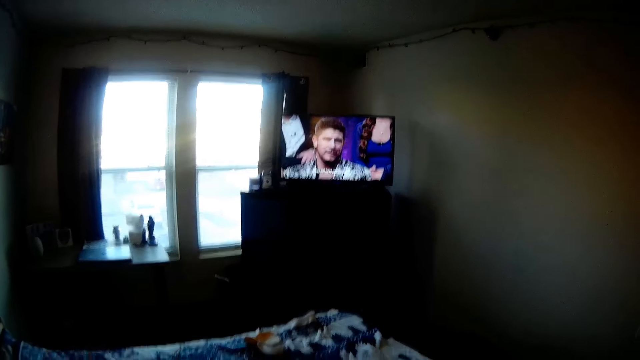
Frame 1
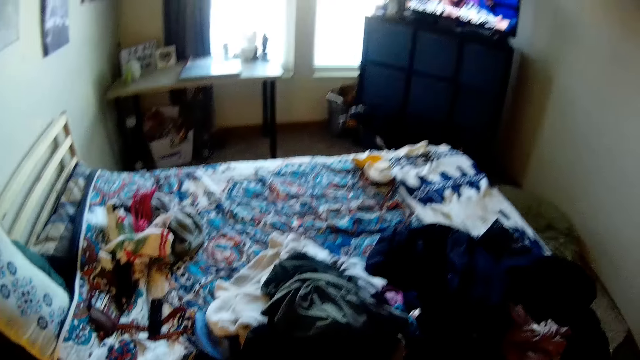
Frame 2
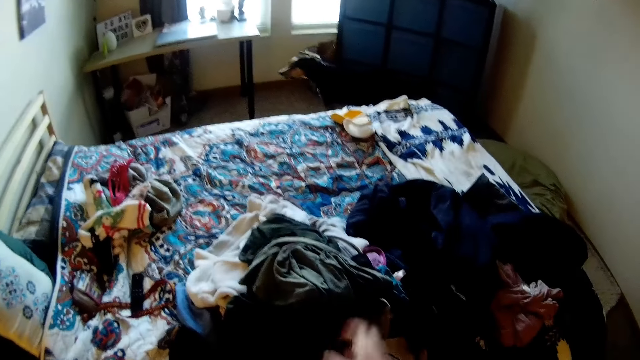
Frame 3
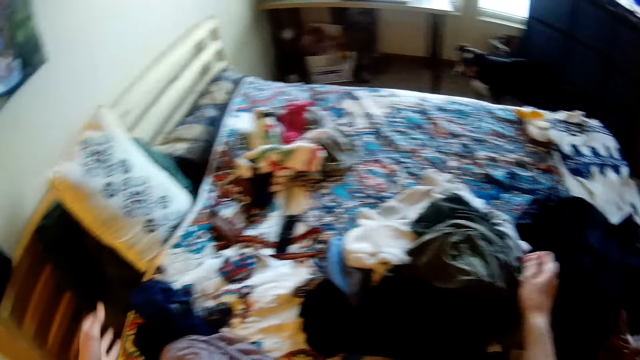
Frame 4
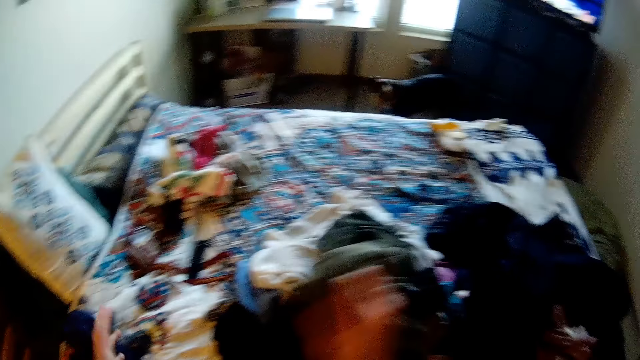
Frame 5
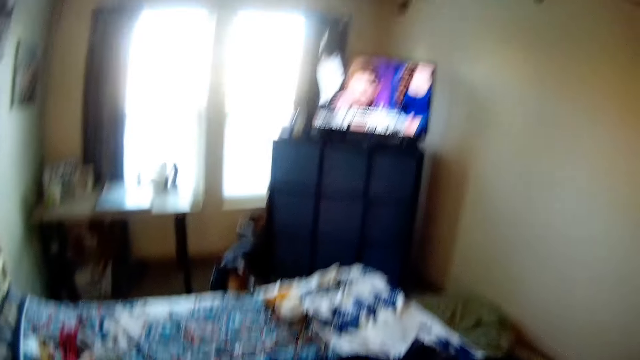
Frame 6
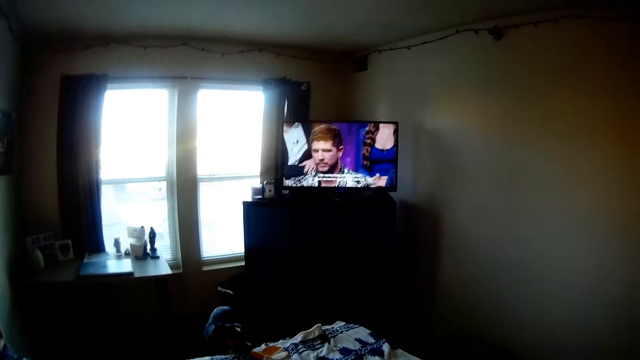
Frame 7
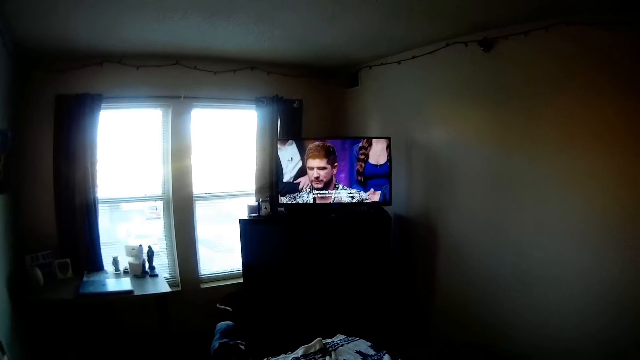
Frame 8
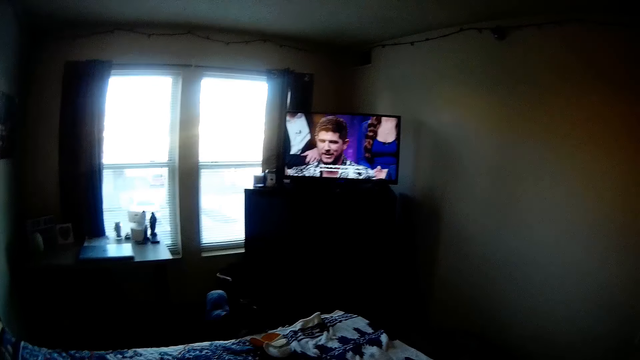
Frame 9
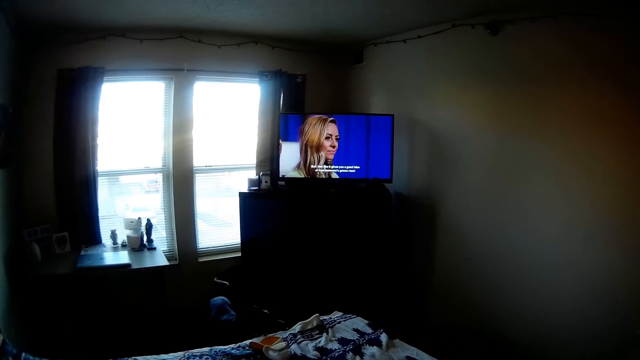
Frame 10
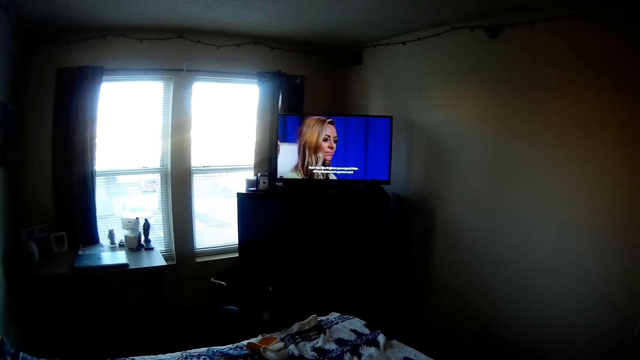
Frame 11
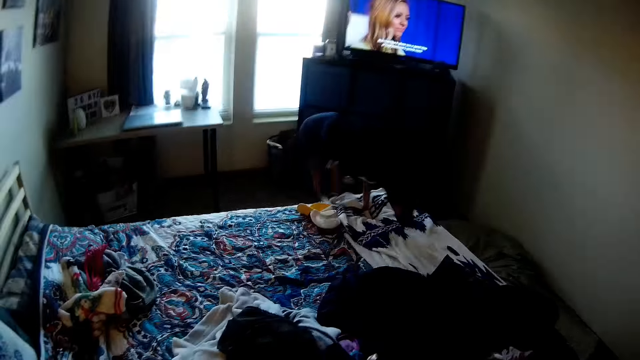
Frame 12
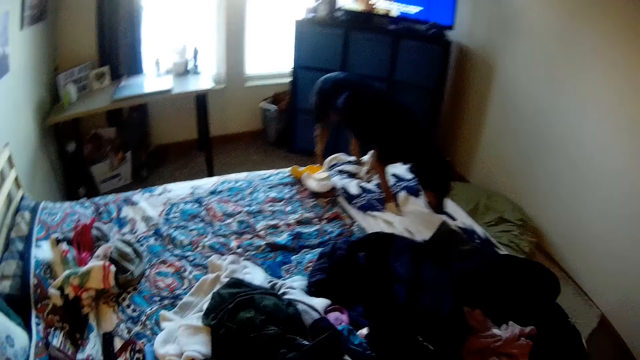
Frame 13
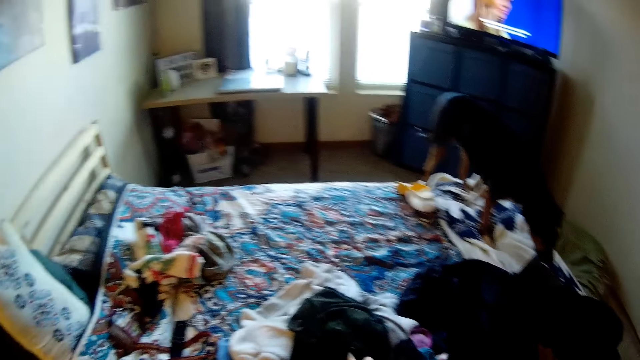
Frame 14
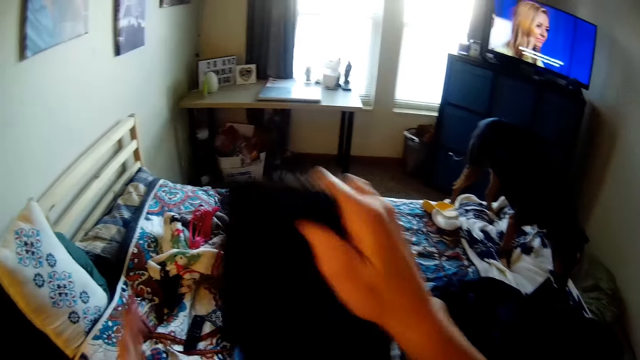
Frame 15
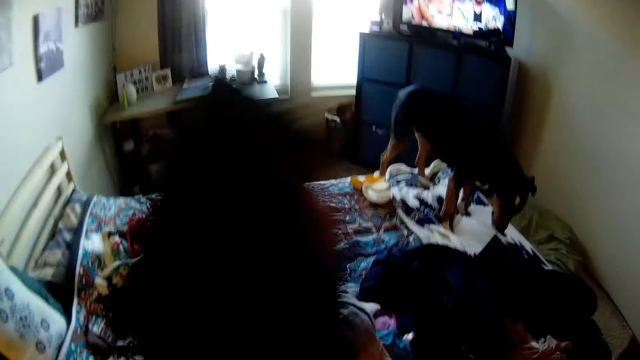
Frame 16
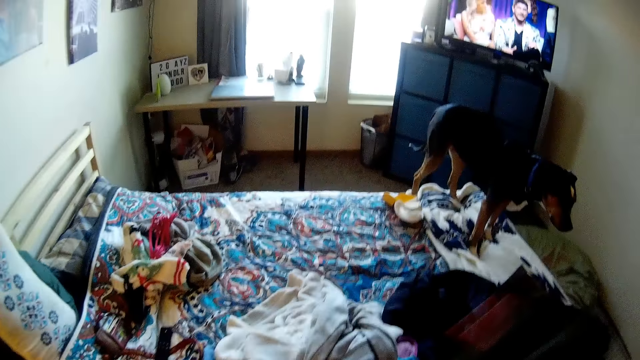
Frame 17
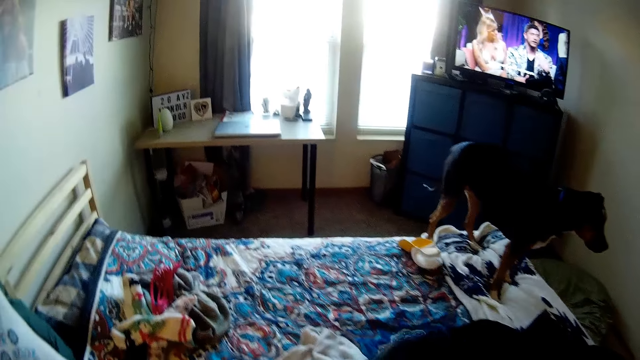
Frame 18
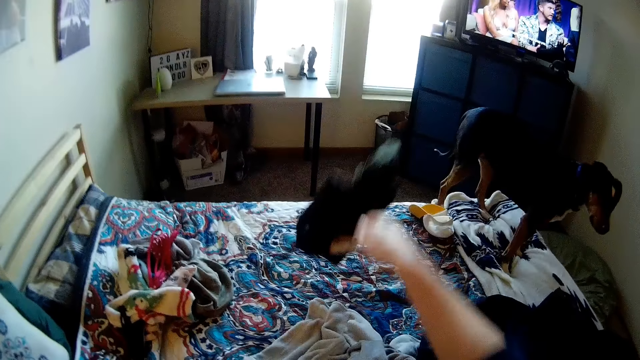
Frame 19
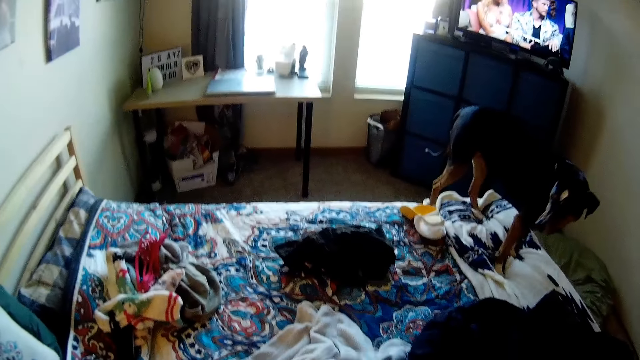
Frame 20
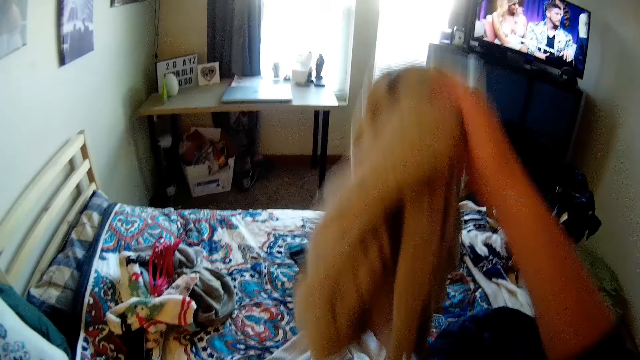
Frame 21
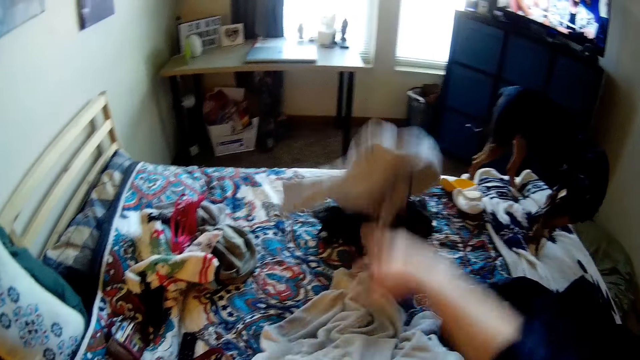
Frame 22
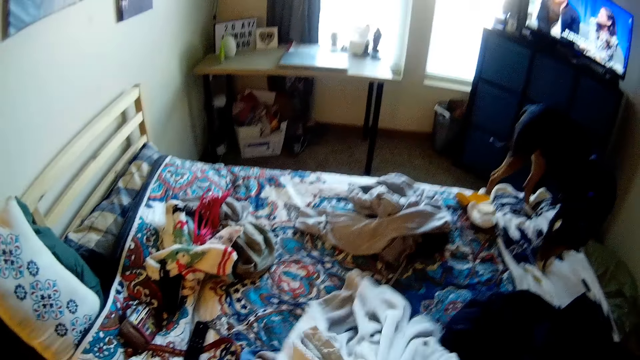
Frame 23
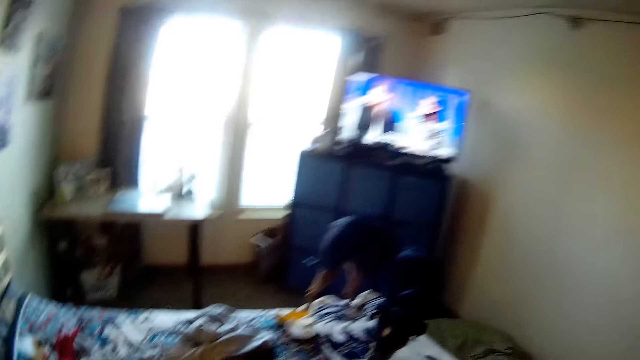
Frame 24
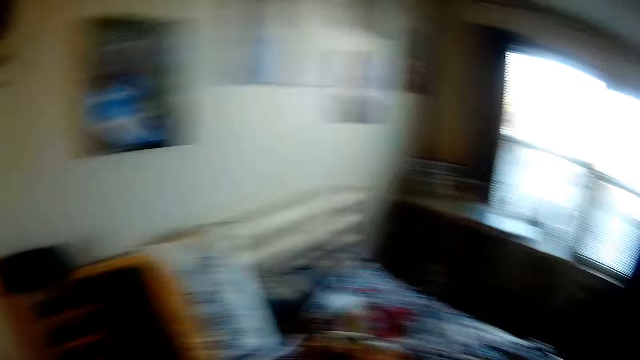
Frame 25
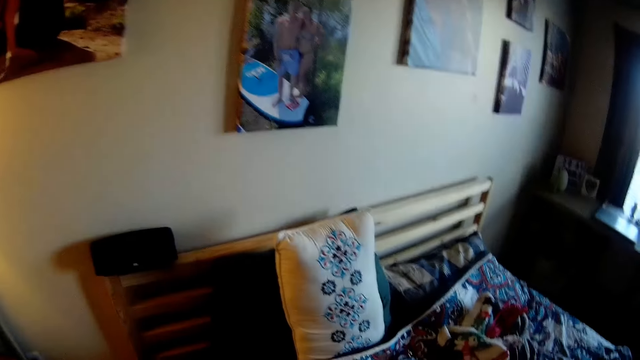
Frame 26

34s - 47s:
The camera wearer looks at the bed. They pick a cloth from the bed. They look at the television. A dog climbs on the bed. The camera wearer throws the cloth on the bed. They hold the cloth. They look at the dog. They hold the cloth. They throw another cloth on the bed. They pick a cloth from the bed.

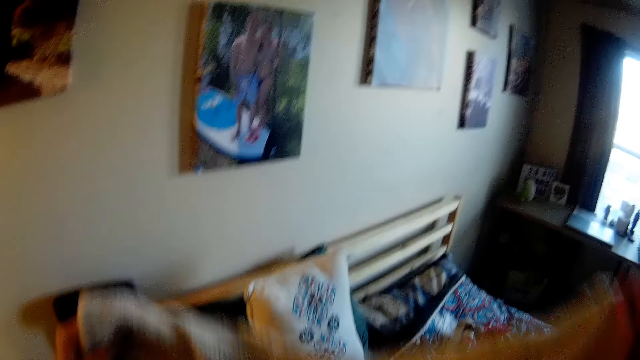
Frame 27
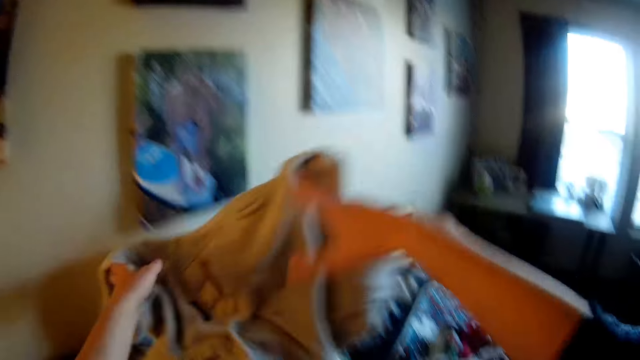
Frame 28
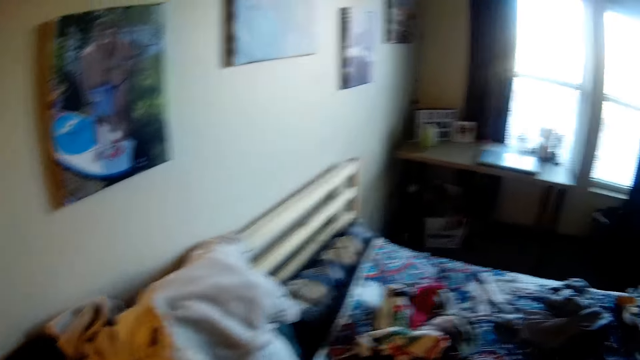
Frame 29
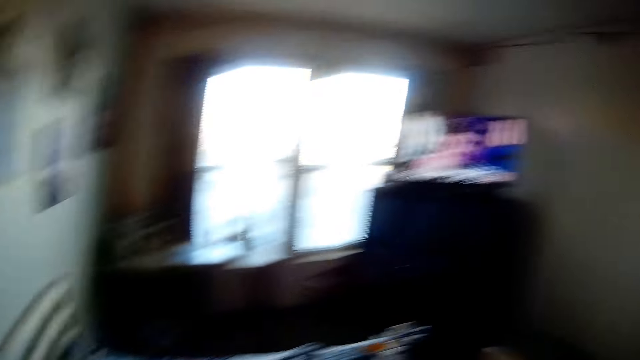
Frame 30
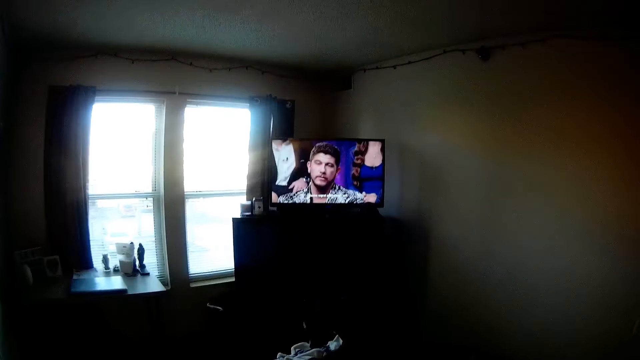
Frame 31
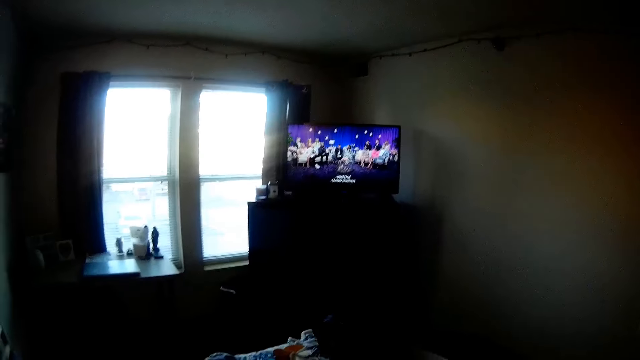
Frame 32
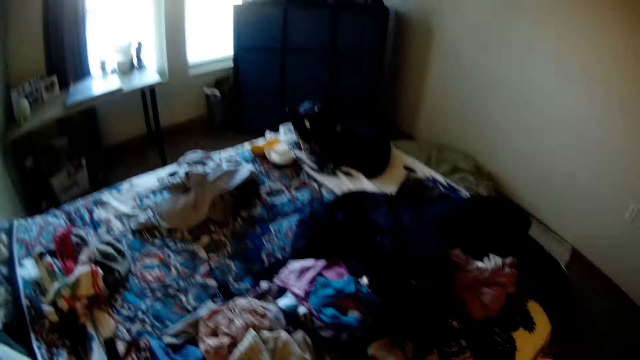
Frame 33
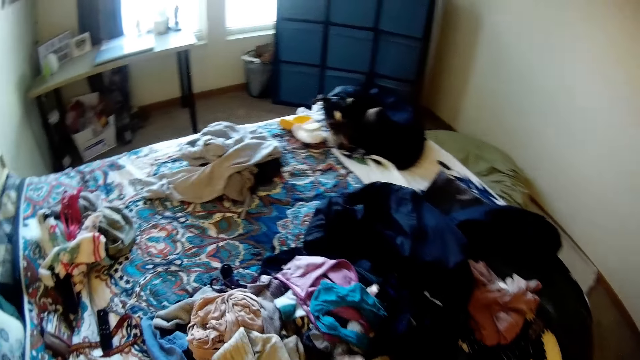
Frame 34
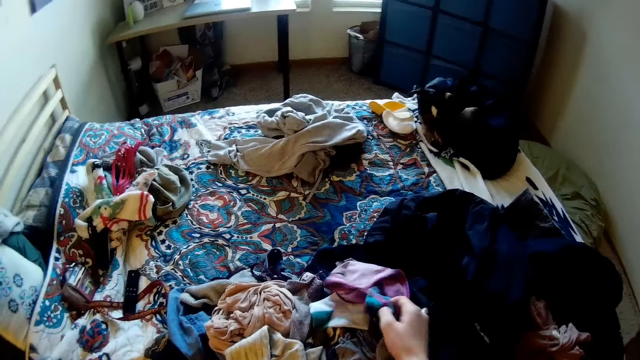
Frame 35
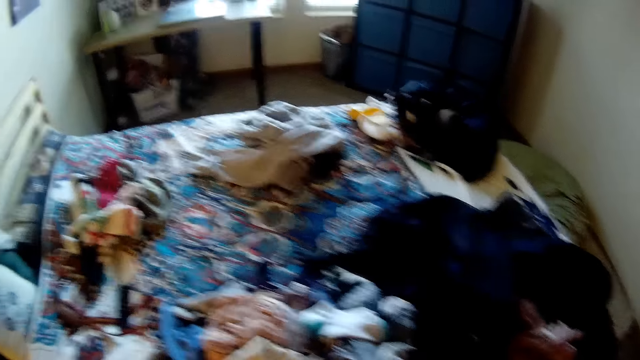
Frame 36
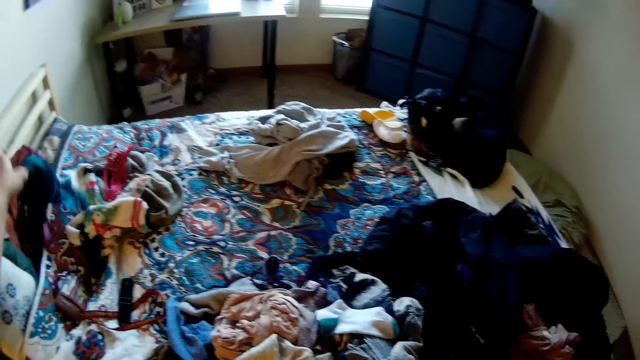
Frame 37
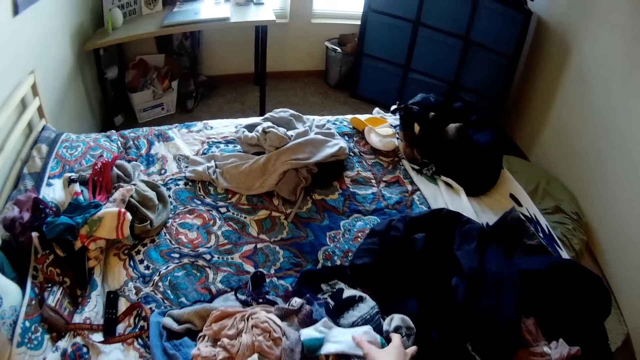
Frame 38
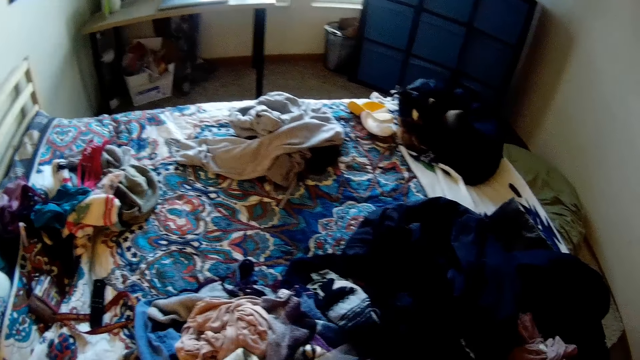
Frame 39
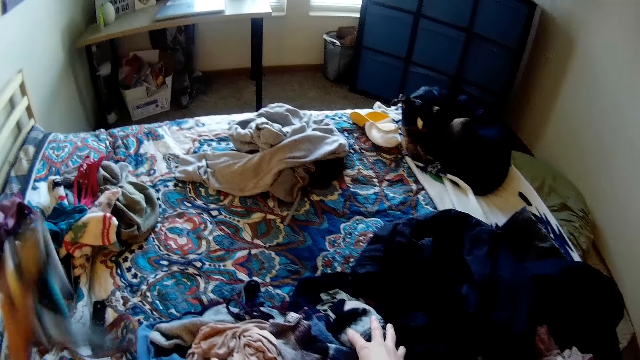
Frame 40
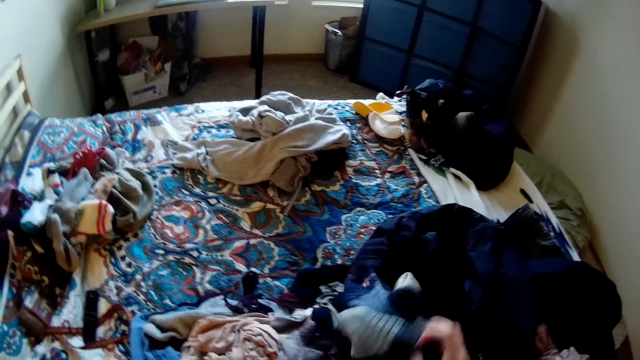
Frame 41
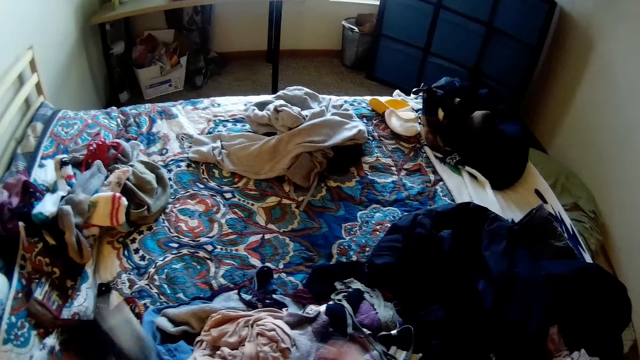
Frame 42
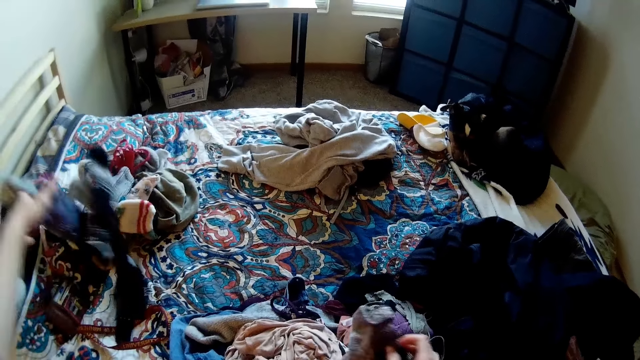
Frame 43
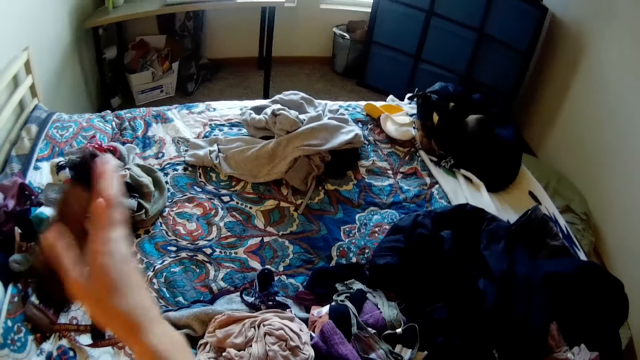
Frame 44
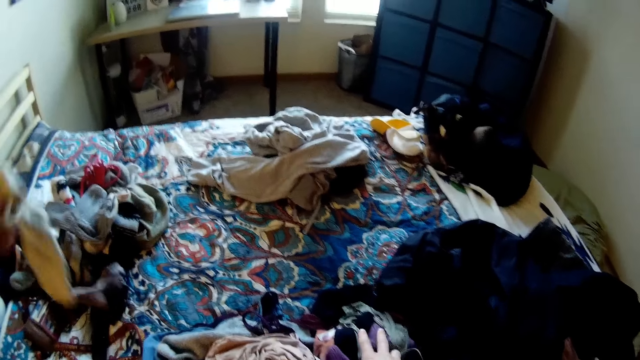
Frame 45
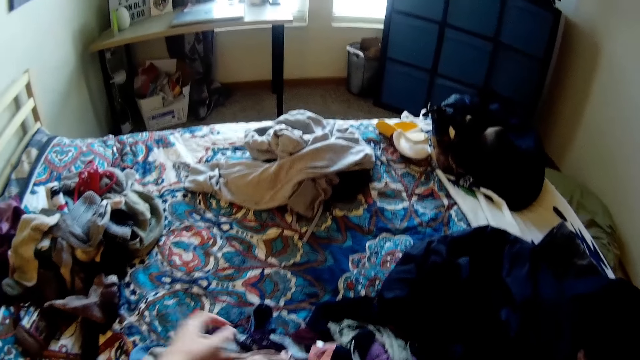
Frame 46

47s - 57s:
The camera wearer holds the cloth. They throw the cloth on the bed frame. They watch the television. They look at the bed. They pick a cloth from the bed. They throw the cloth on the bed. They throw other cloths on the bed. They hold the socks.
